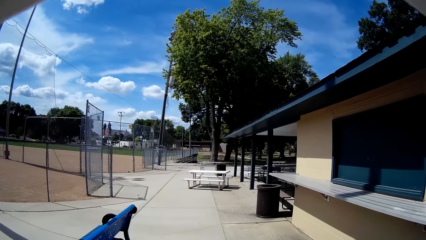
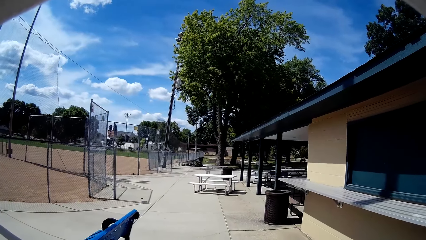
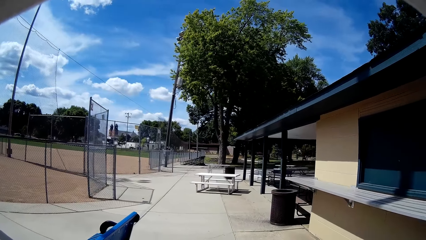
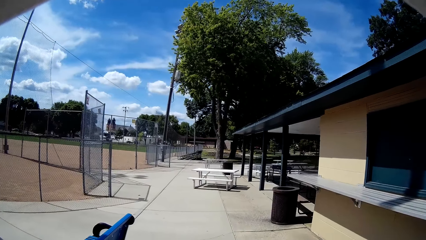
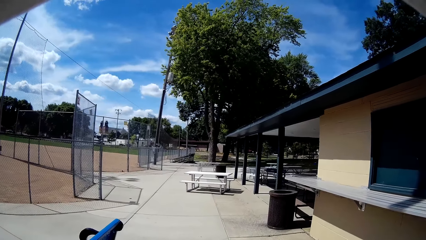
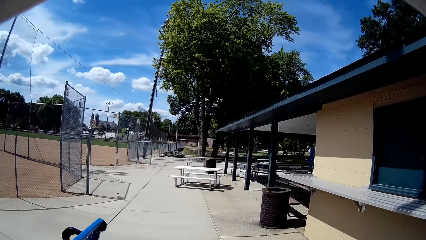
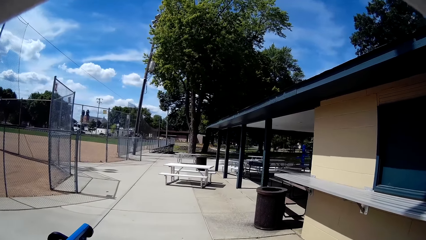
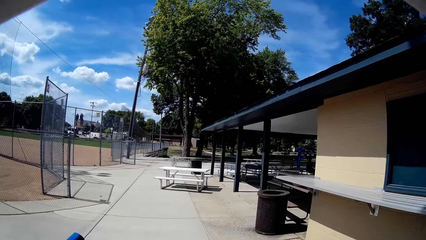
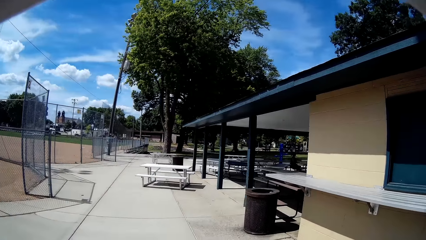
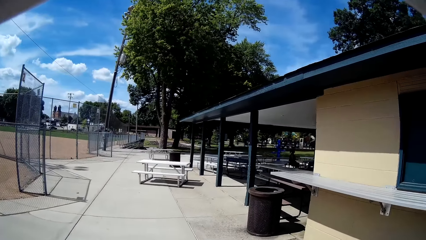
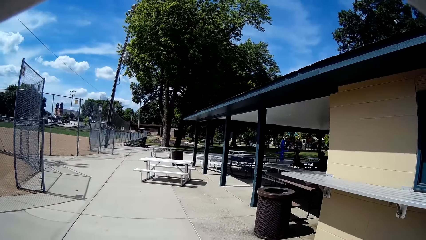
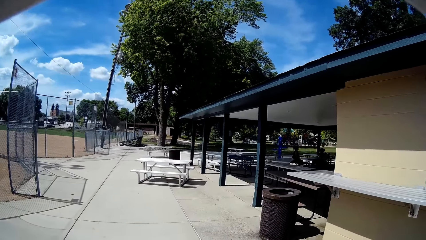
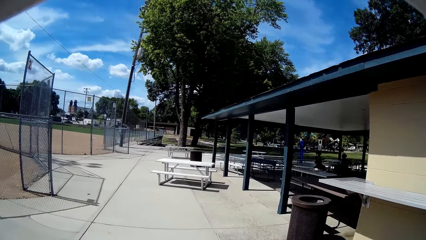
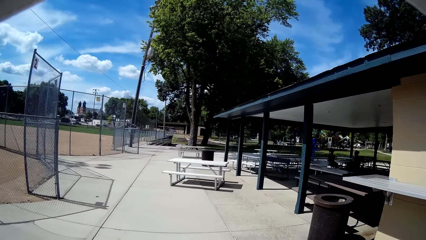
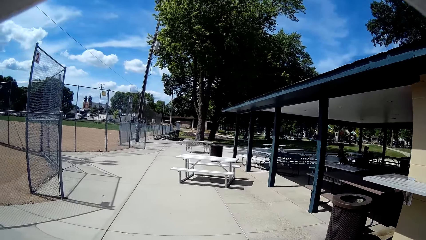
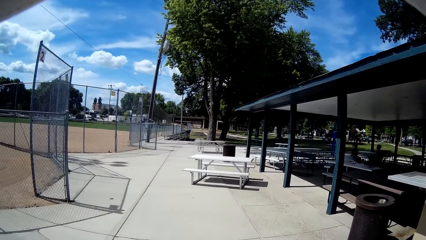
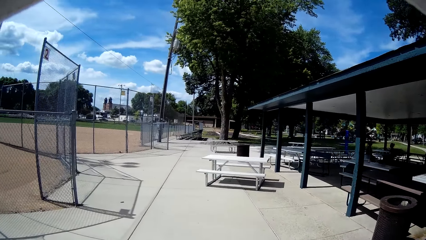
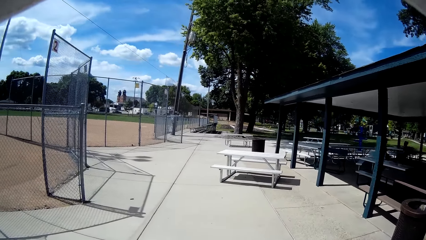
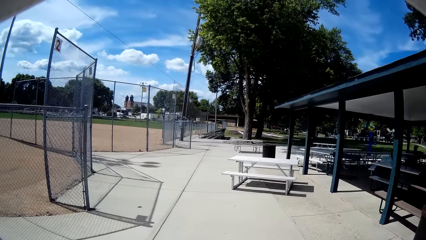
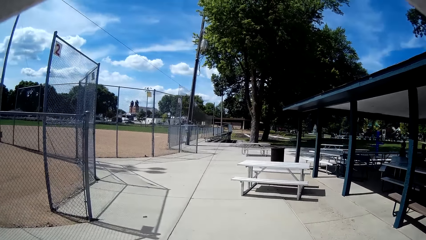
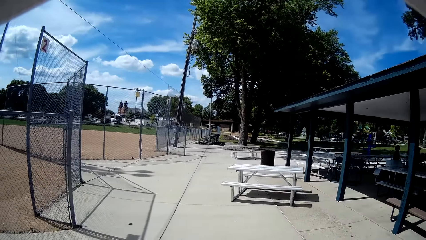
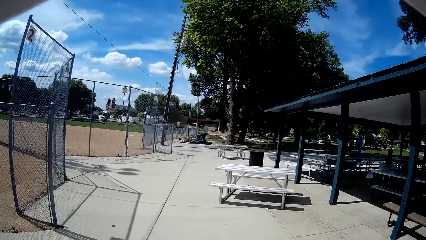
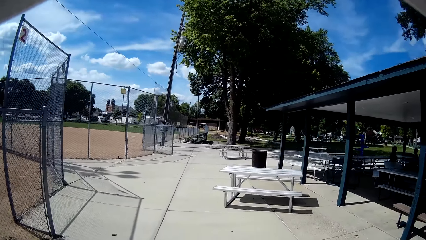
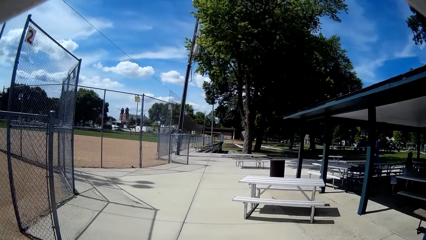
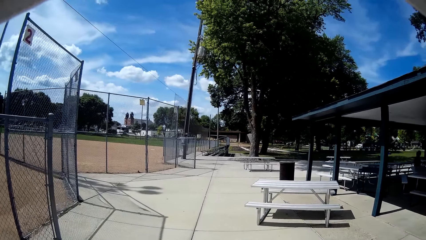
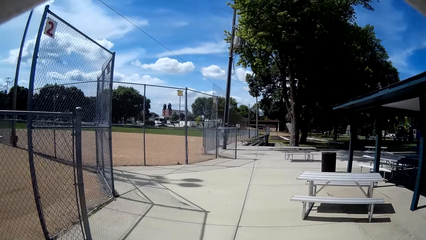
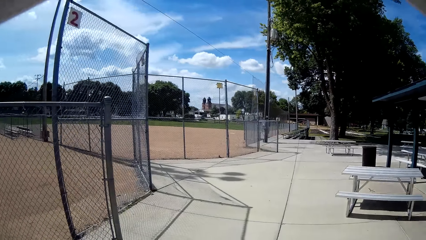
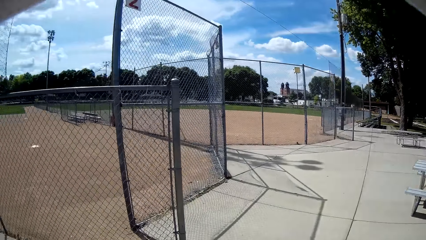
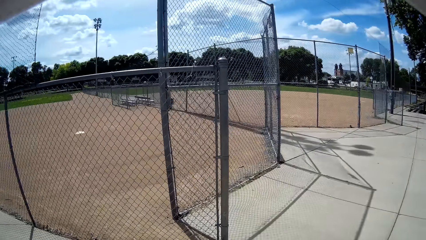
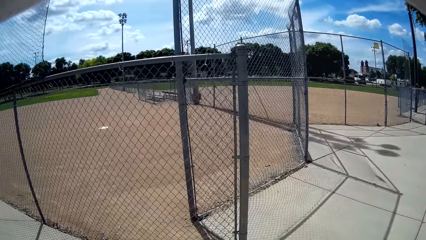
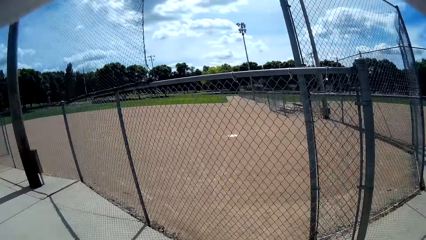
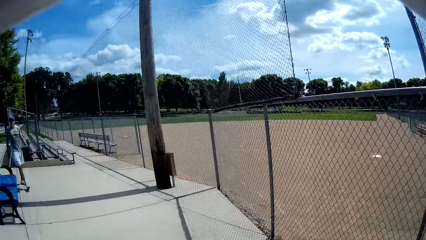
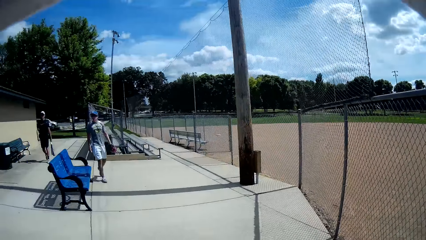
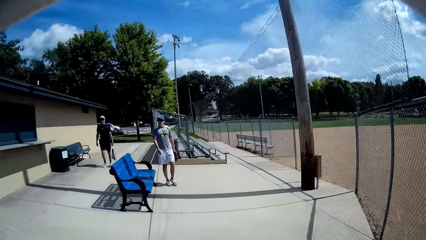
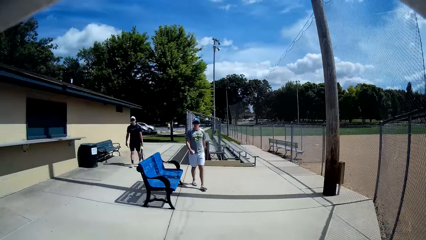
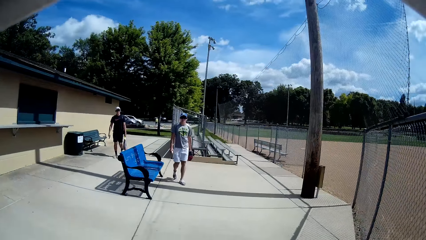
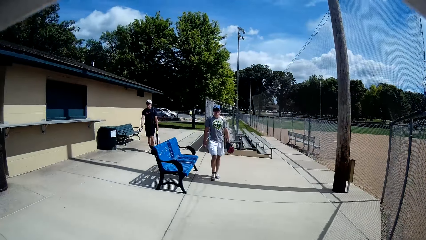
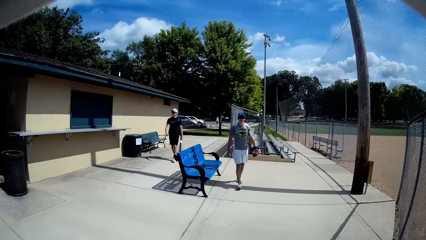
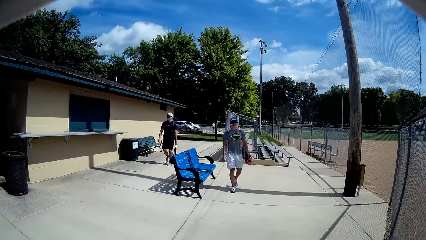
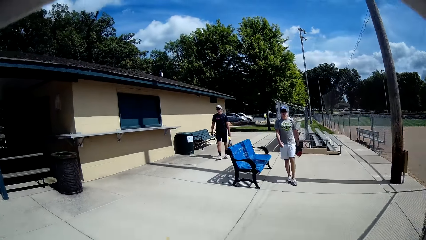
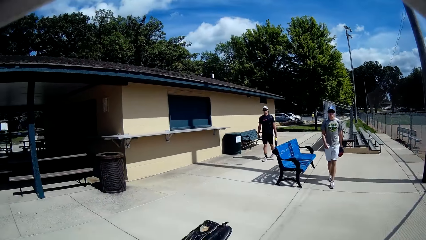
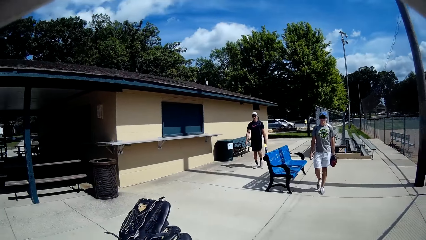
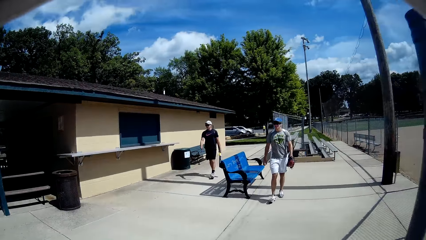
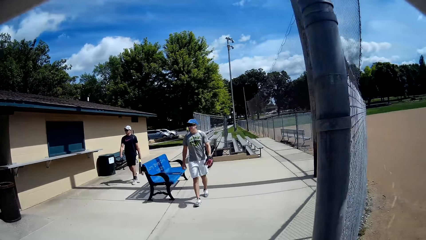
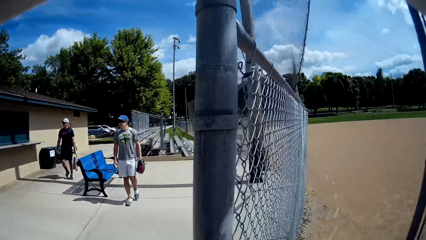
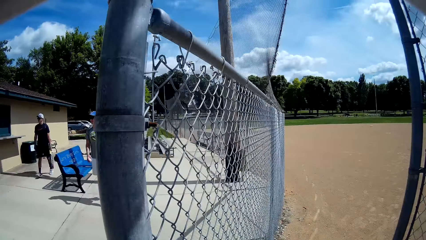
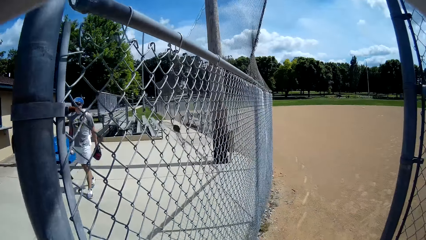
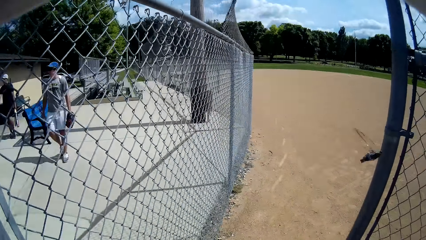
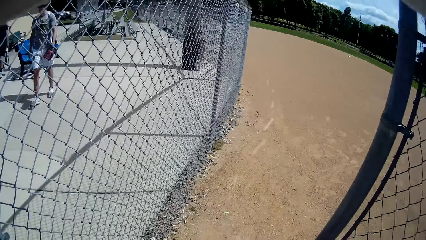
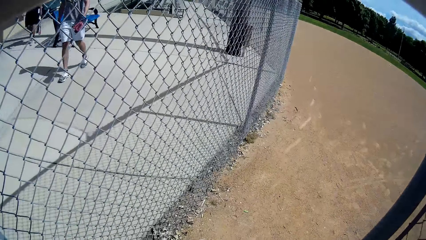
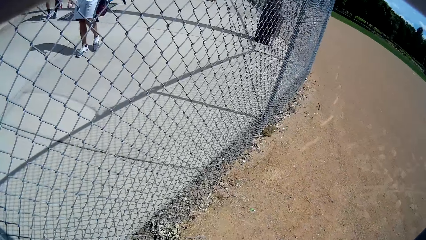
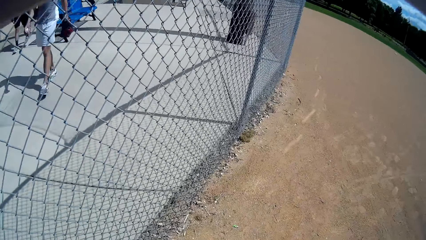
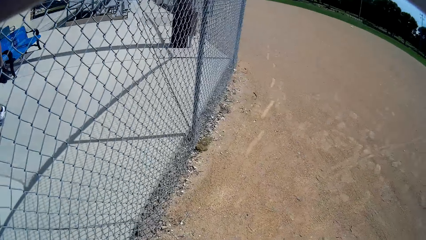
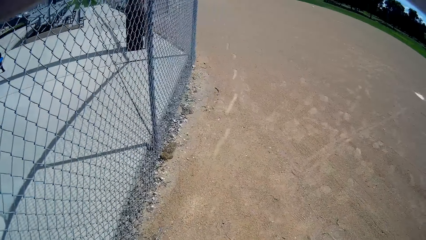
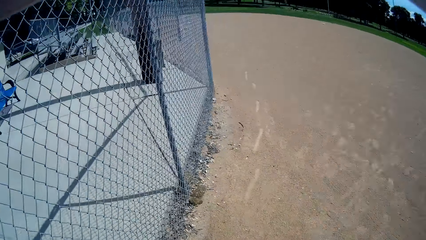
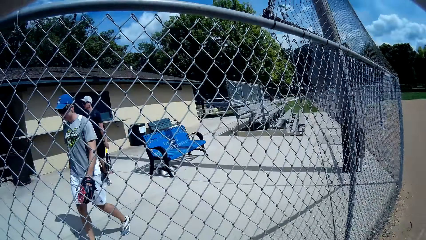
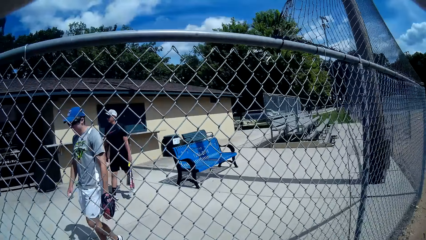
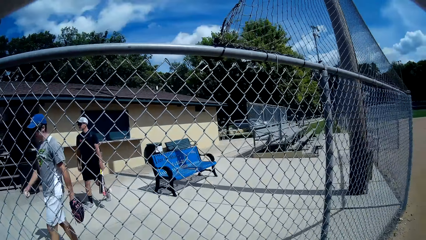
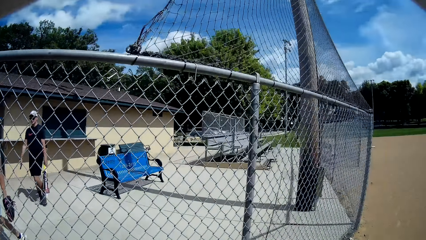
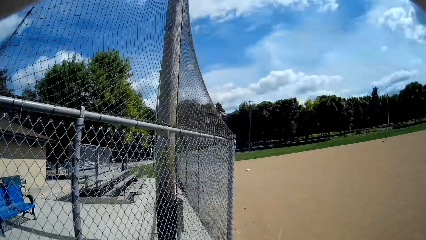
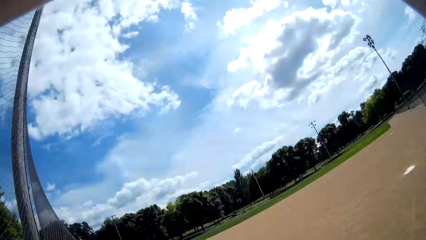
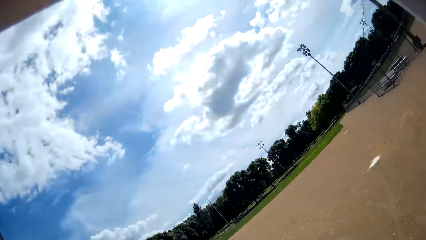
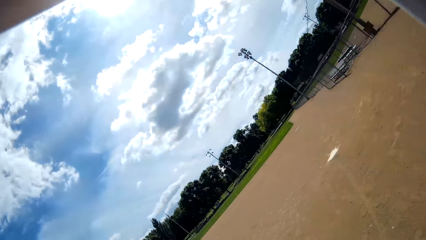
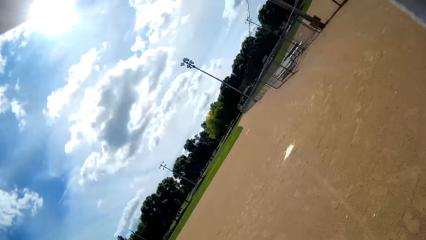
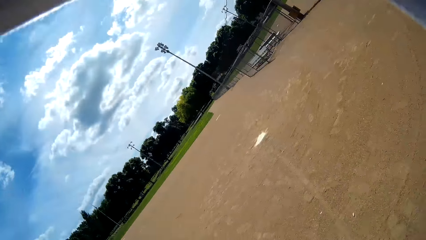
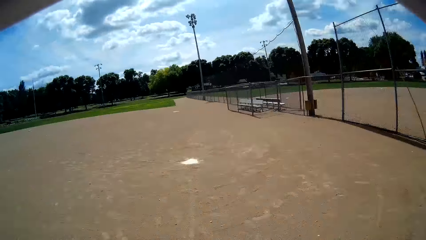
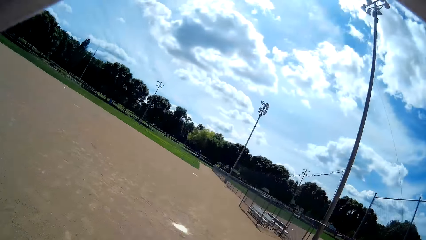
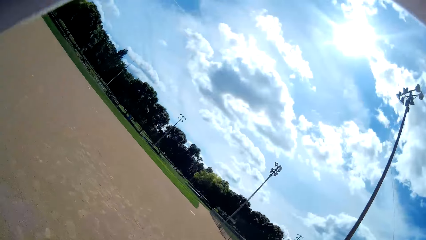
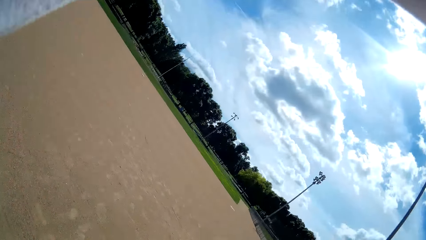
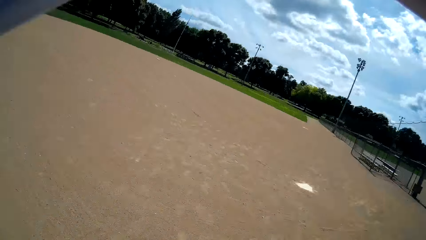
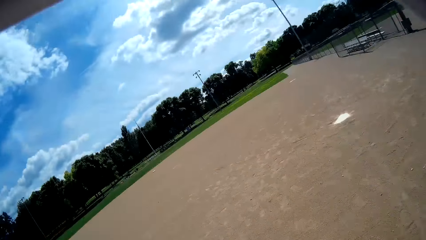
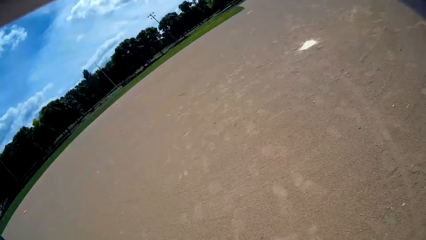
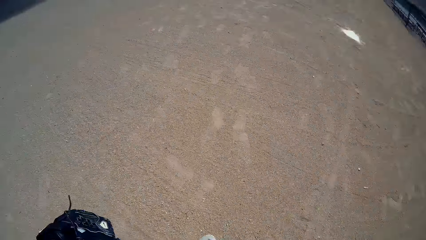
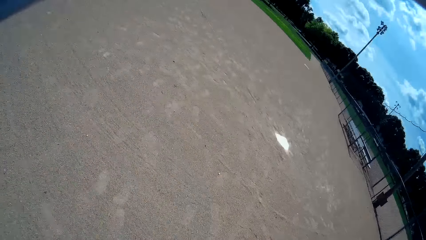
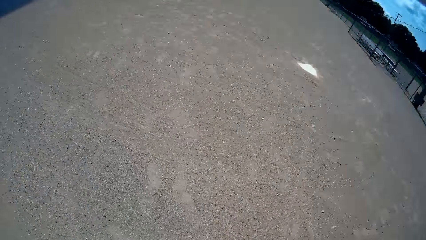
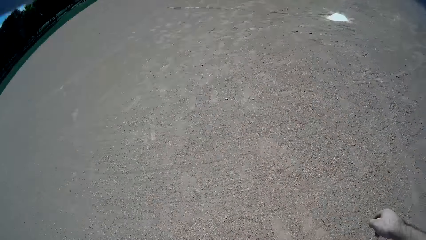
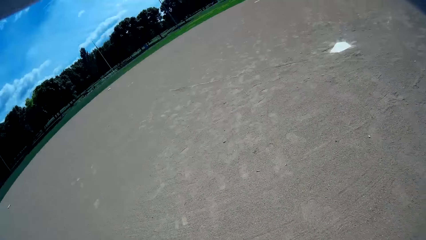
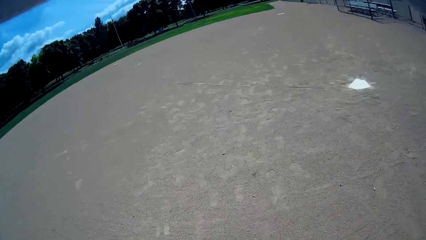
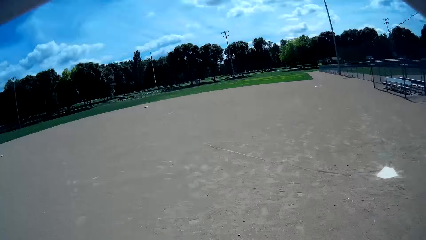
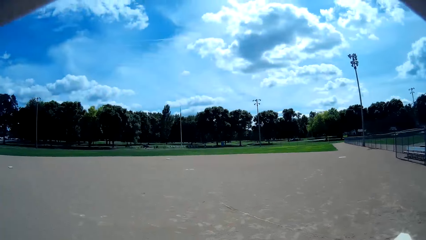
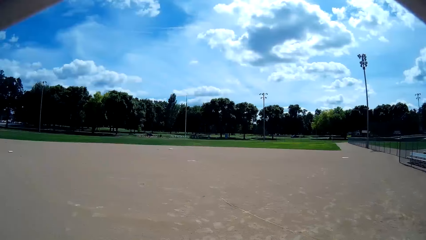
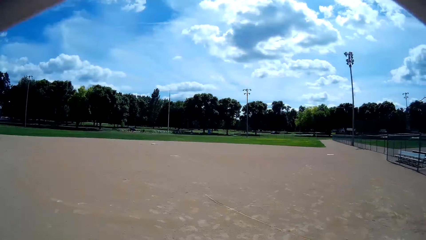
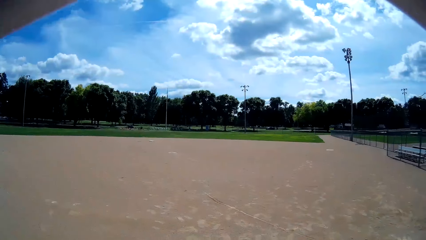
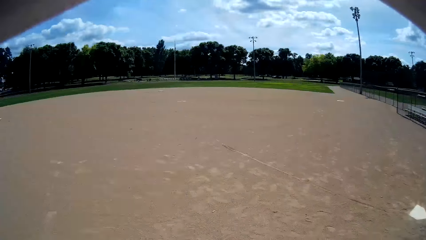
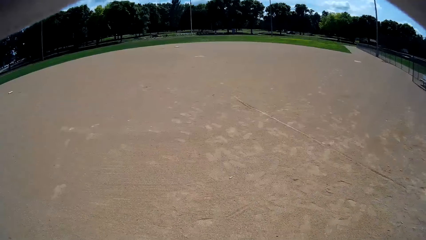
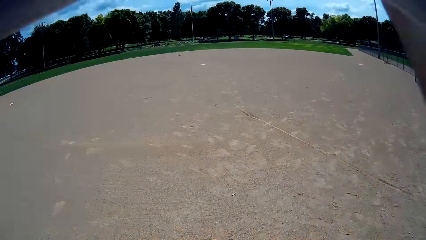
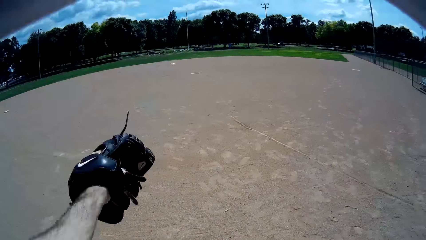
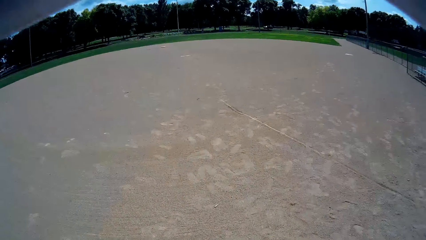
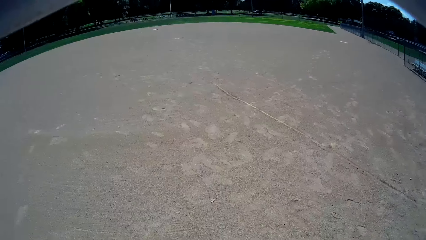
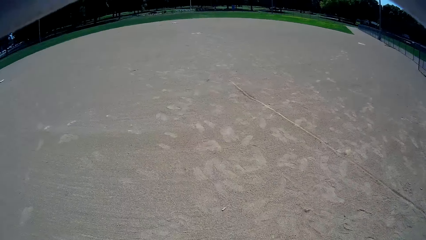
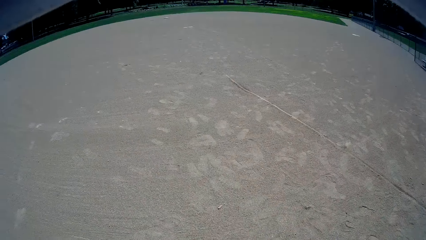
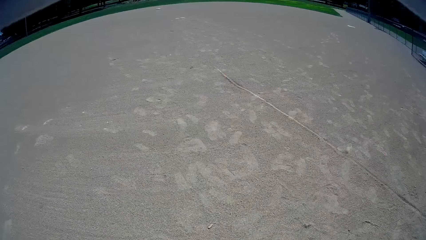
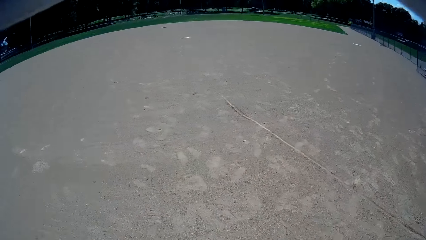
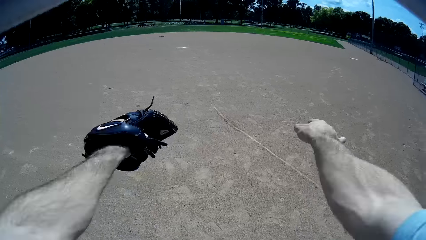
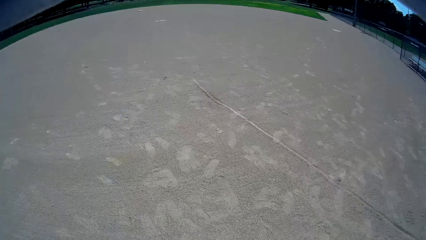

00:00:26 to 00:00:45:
The camera wearer interacts with two men. He looks at the men again. One of the men walks on the pathway. The other man walks on the pathway. The camera wearer enters the baseball field gate. He shakes his head. He moves his hands repeatedly and walks towards the baseball base.
